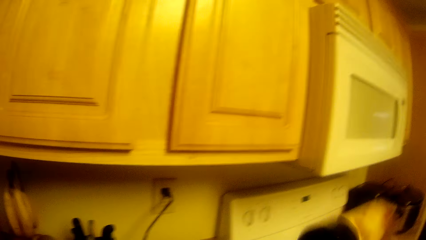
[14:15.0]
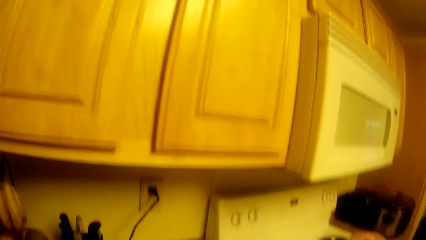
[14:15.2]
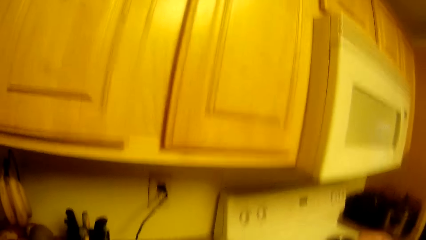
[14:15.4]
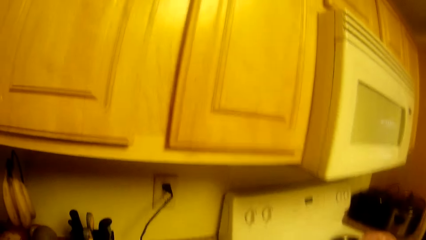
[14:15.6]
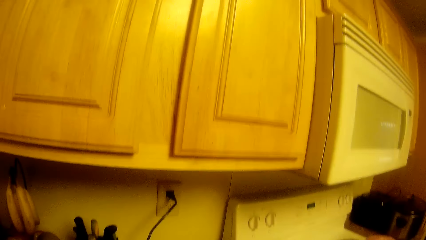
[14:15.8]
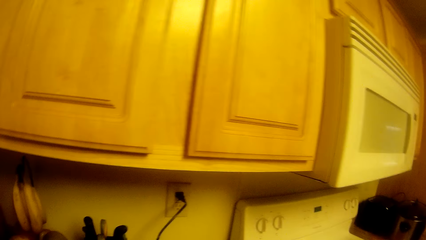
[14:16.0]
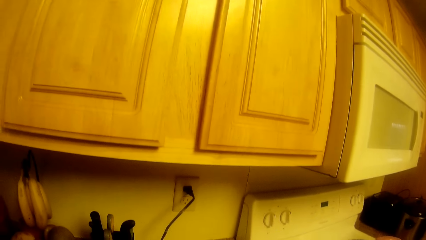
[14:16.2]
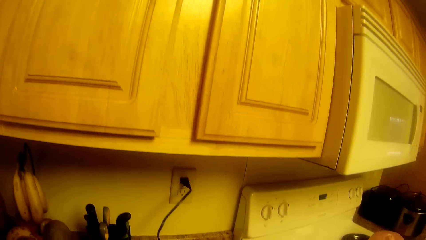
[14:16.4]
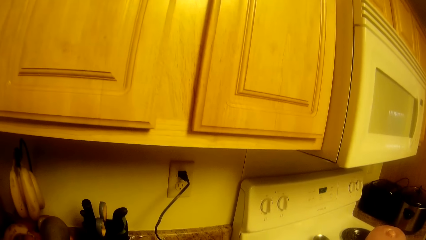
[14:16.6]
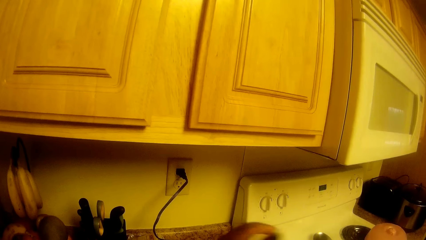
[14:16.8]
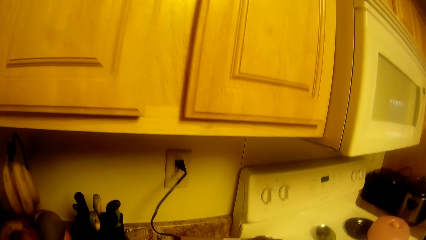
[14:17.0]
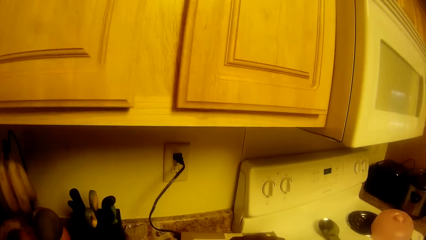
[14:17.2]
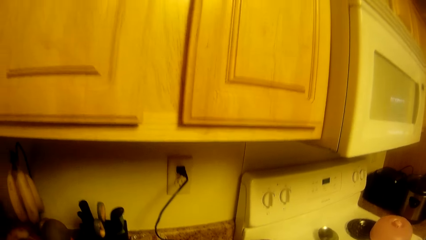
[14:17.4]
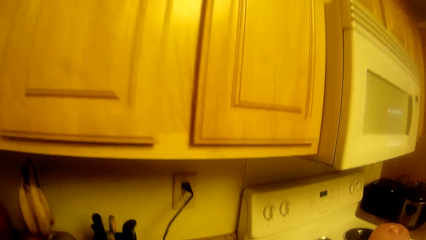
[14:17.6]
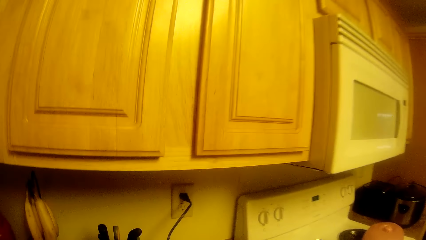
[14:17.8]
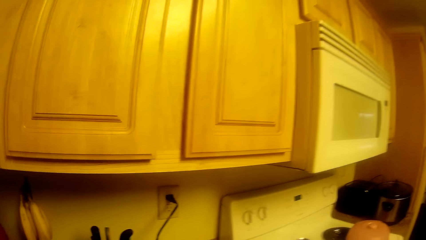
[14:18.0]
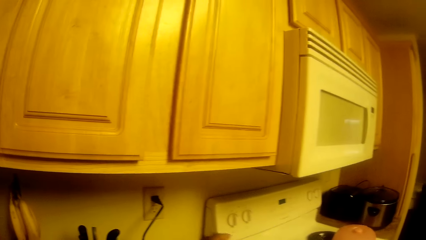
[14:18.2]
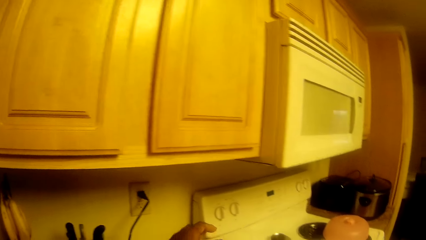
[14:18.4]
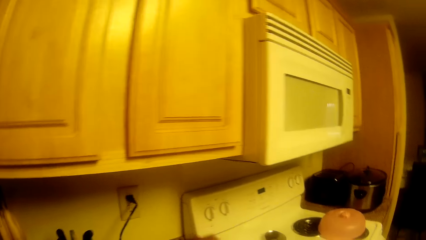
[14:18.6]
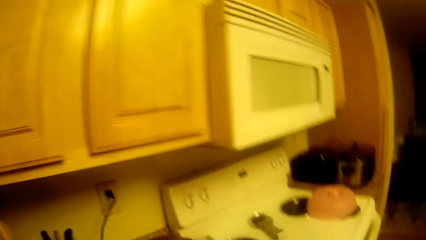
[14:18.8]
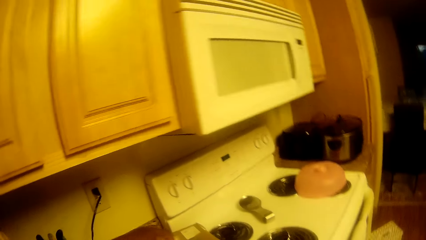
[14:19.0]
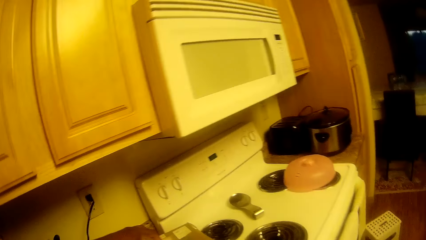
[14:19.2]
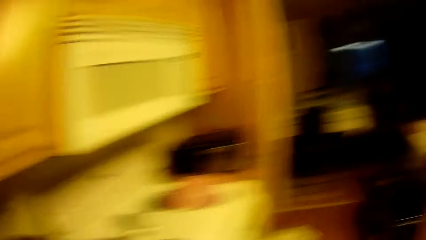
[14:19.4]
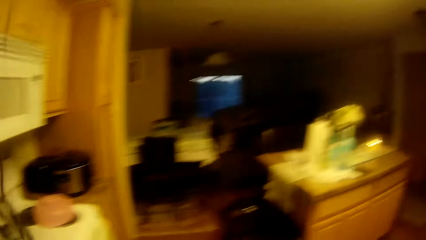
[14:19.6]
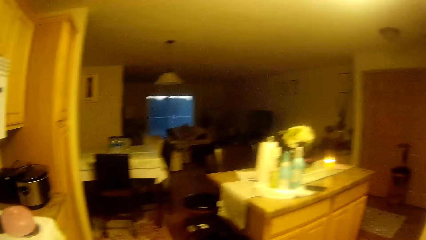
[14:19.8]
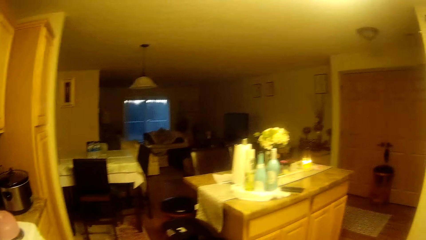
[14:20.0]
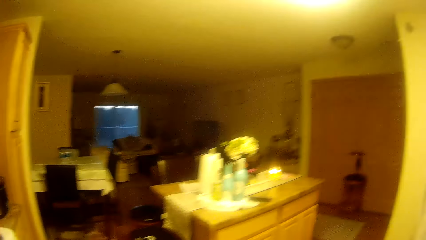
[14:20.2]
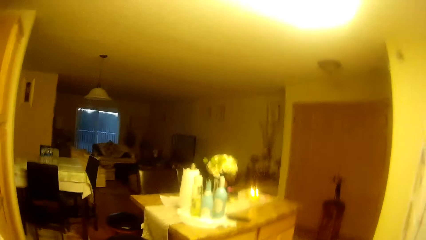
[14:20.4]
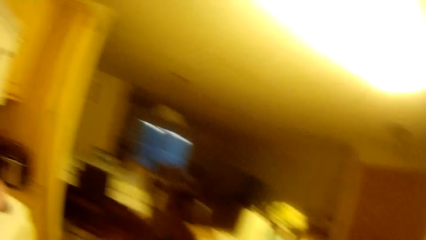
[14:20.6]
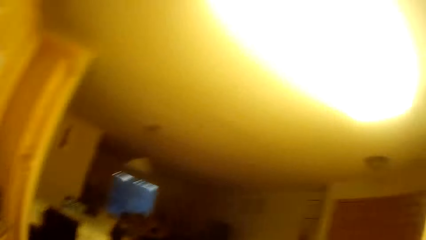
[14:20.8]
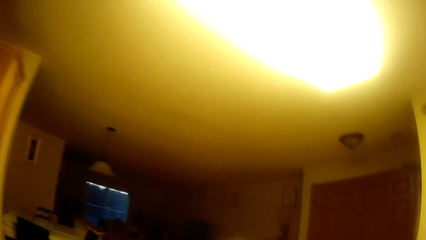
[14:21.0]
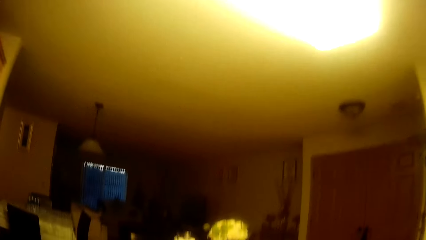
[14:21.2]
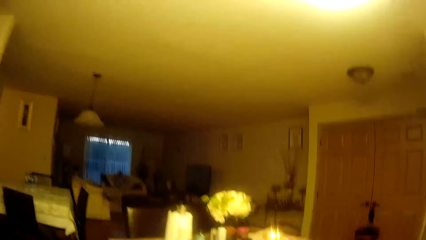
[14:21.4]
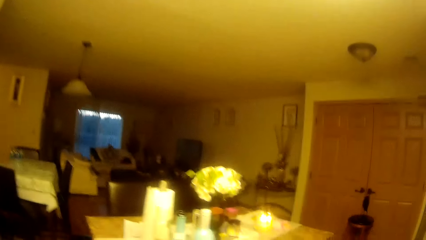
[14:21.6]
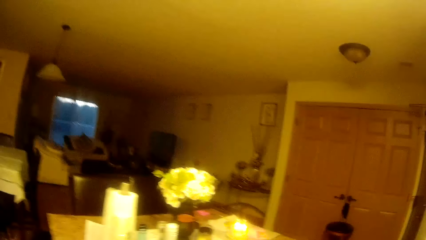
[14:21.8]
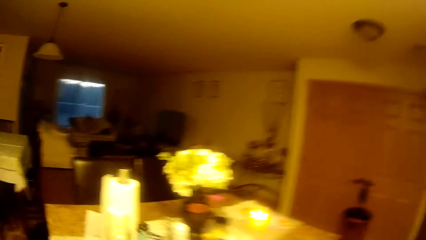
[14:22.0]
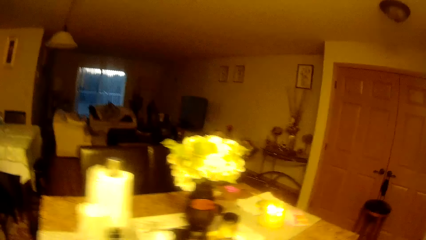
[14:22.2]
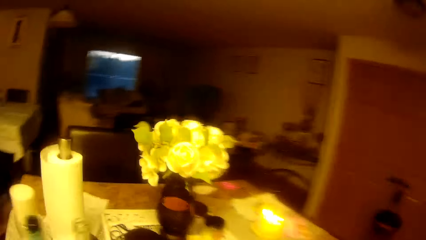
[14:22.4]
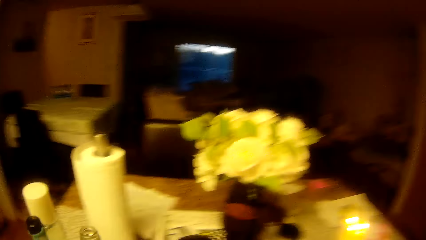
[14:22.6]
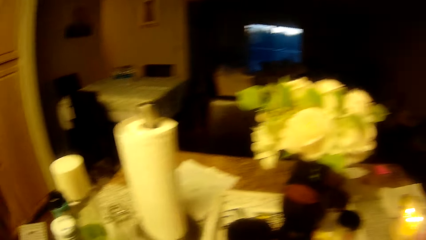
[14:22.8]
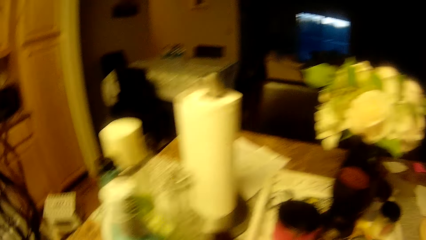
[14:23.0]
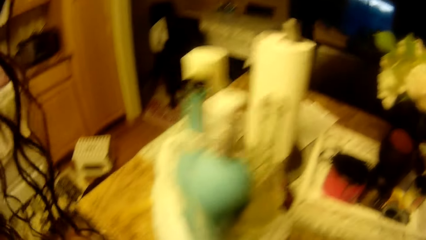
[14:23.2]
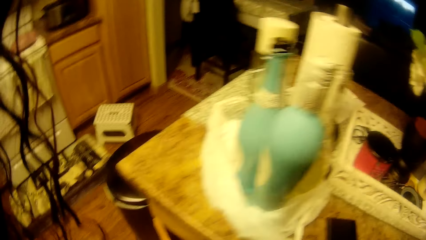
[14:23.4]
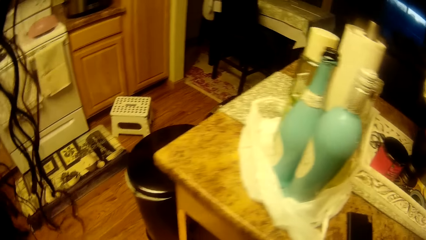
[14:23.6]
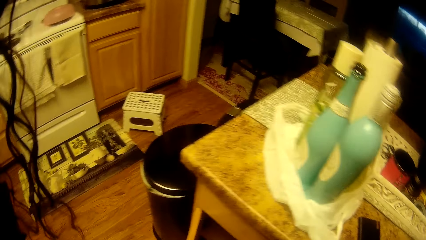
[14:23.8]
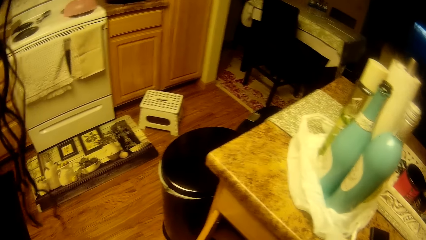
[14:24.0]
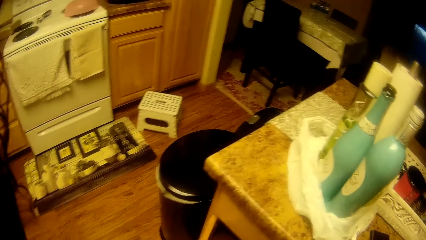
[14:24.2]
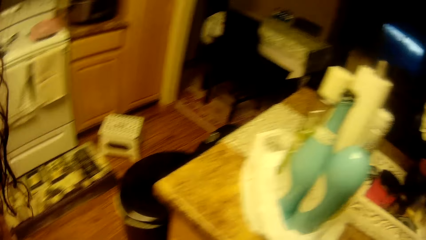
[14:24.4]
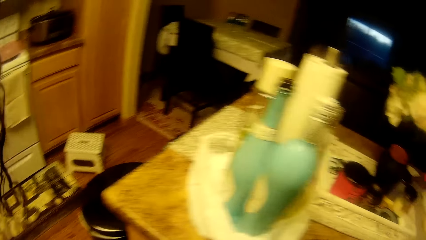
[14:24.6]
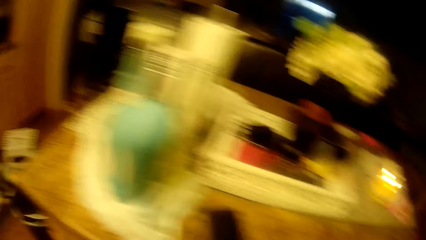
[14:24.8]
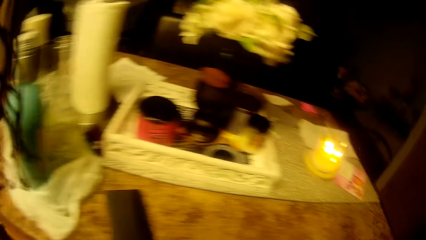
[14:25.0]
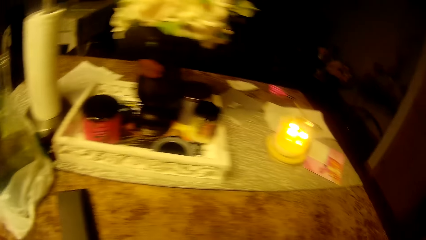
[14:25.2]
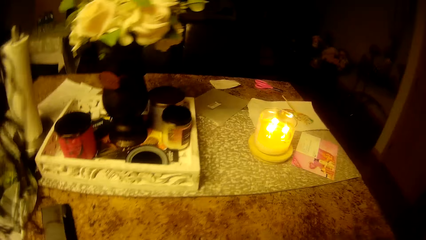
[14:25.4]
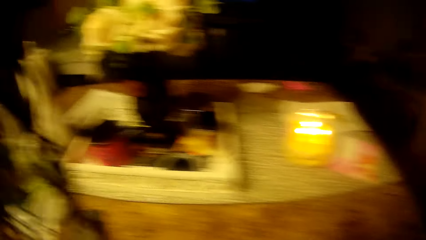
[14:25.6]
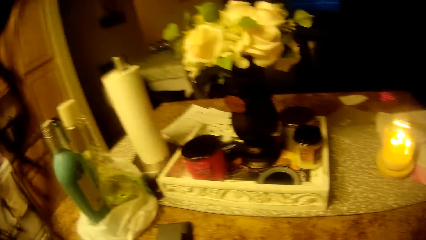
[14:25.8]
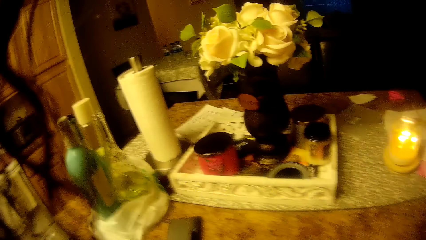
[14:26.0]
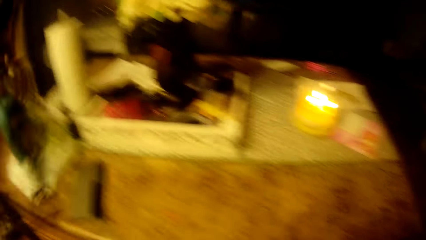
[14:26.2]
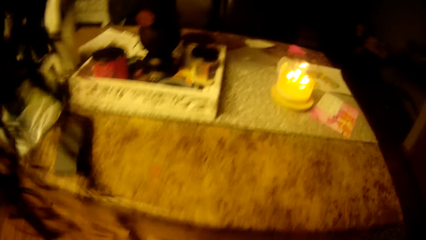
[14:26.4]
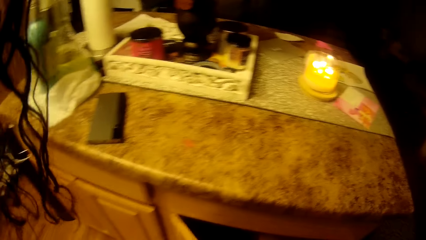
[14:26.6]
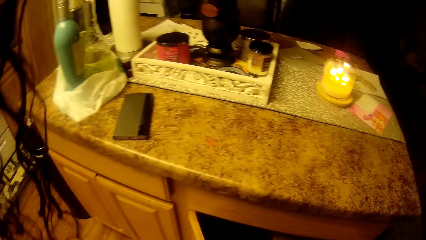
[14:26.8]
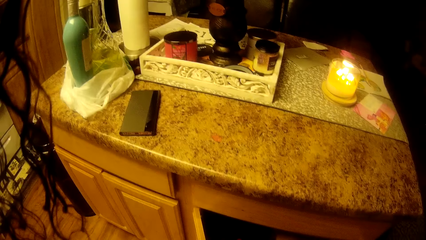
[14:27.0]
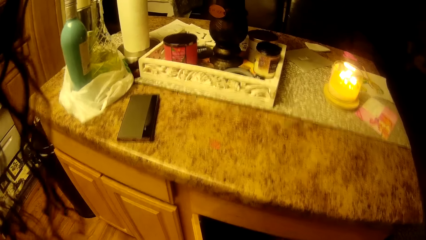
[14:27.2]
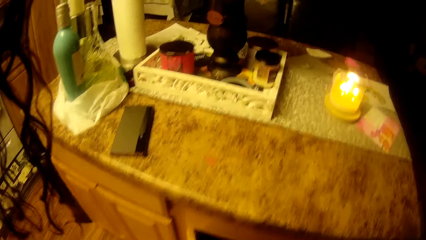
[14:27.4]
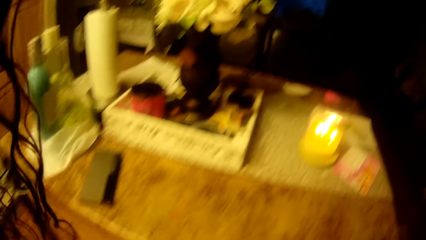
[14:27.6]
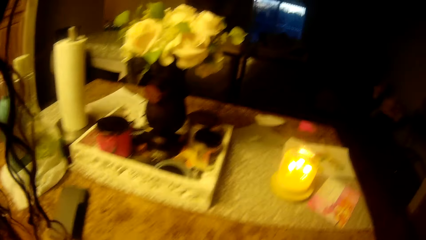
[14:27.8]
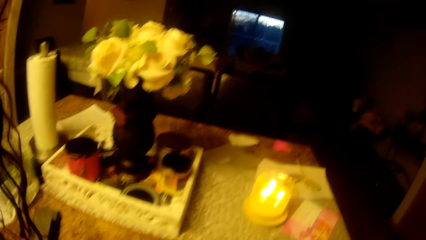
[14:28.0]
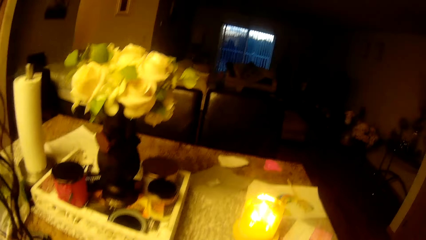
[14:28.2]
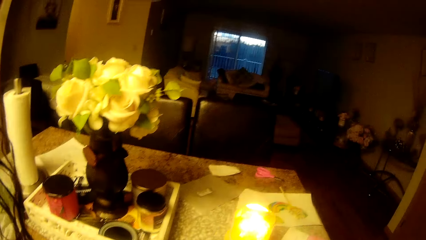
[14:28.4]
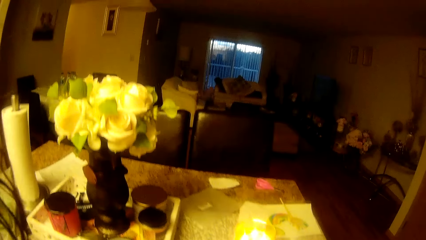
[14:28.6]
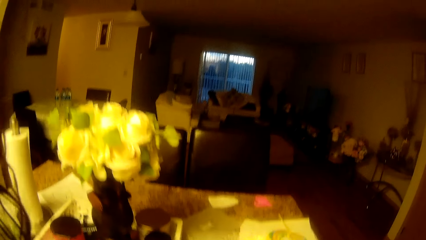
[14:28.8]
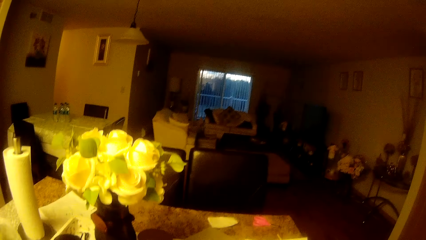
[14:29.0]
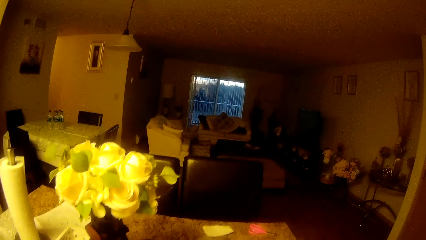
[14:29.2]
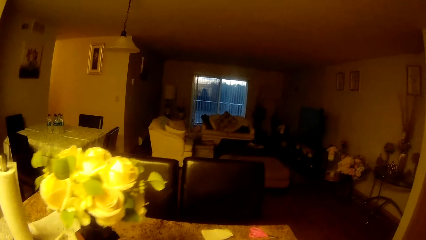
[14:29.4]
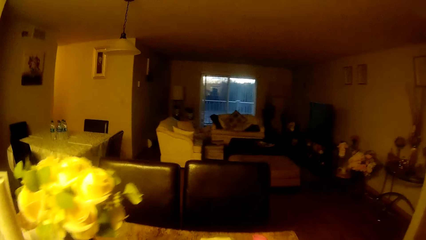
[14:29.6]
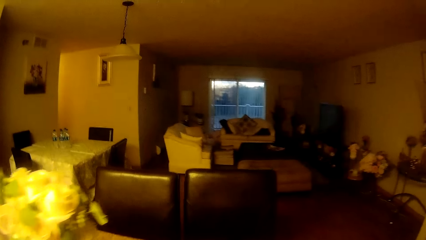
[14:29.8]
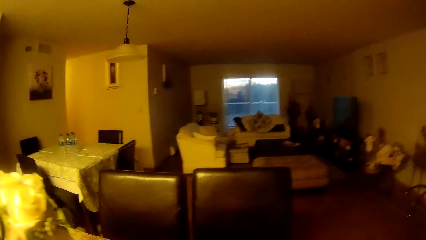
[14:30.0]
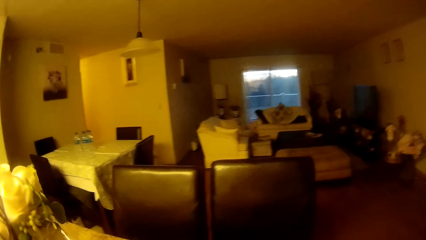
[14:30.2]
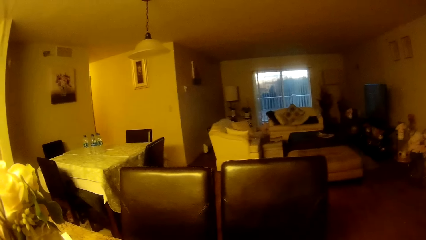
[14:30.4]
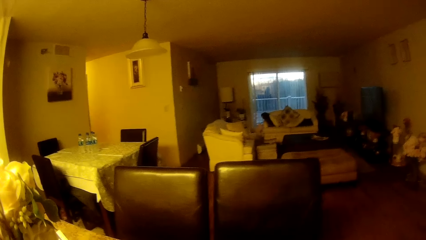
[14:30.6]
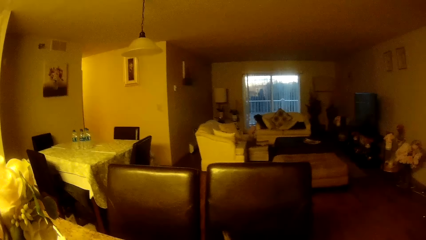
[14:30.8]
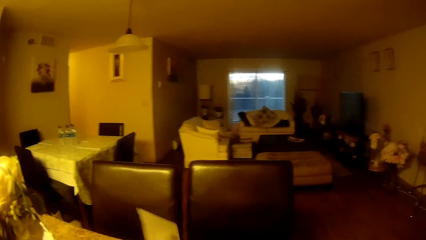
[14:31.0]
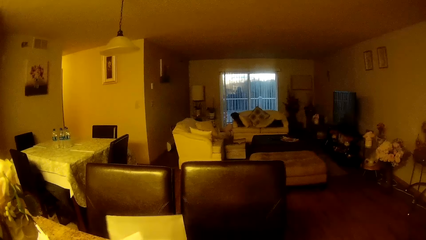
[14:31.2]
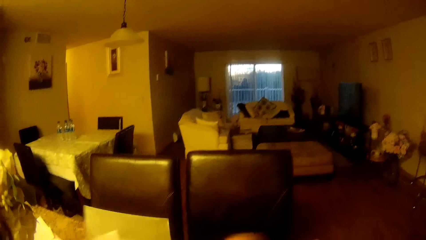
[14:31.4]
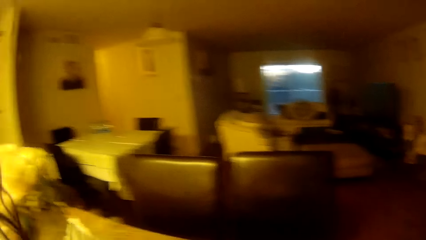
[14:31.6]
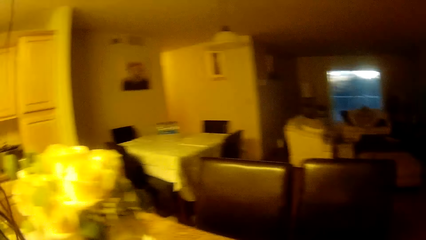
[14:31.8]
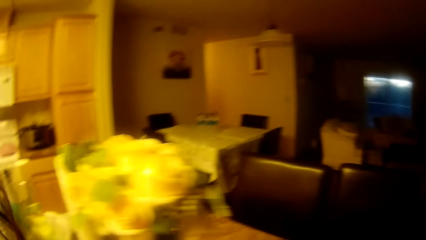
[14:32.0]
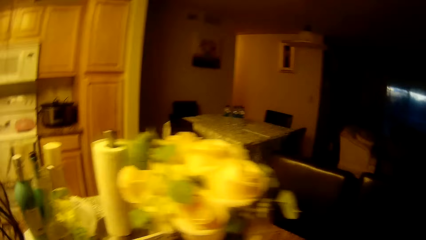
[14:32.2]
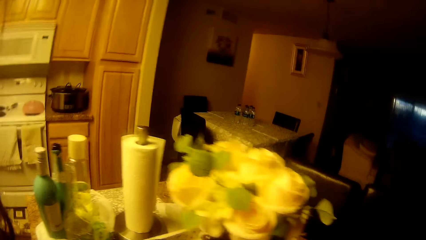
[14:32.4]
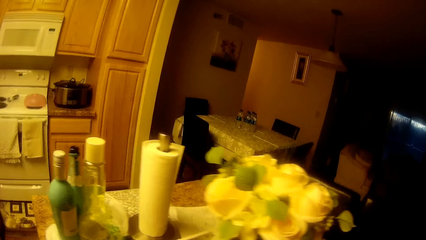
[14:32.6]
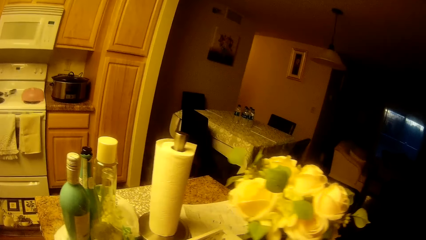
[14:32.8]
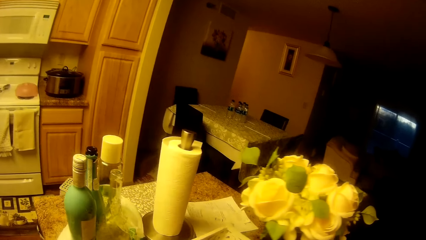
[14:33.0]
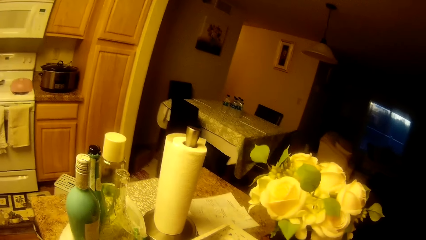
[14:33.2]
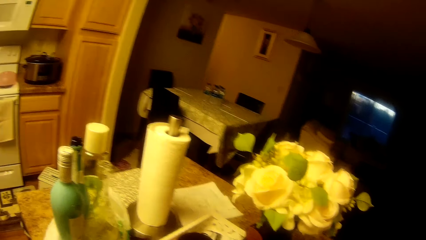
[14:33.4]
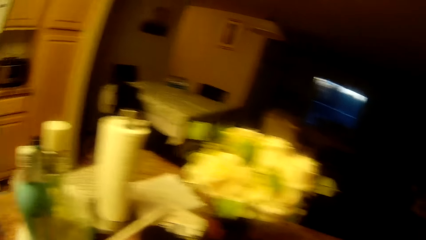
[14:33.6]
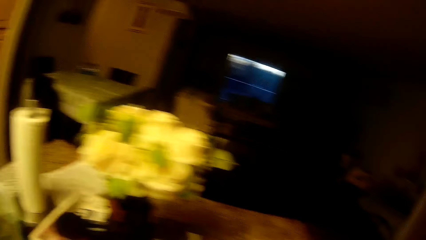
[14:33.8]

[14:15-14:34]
The camera wearer shakes the blender container with her right hand. She moves something with the left hand. She does something. She touches the electric blender with her left hand. She pours water. She looks around. She does something. She opens a cupboard with her left hand. She picks up a piece of paper from a counter top with her left hand. She does something.
